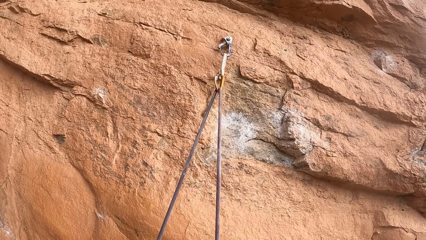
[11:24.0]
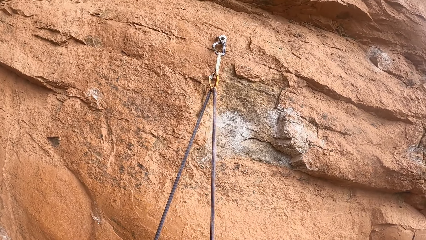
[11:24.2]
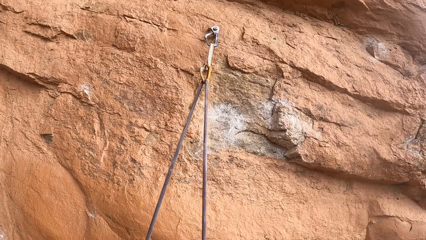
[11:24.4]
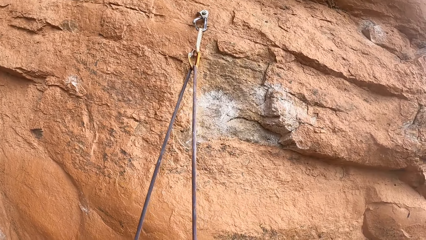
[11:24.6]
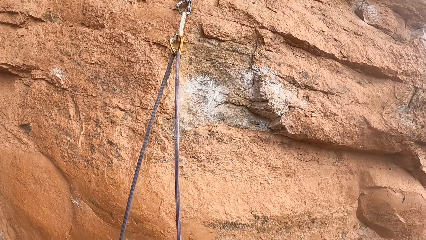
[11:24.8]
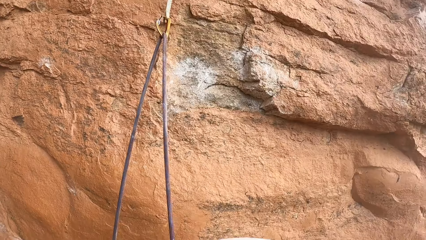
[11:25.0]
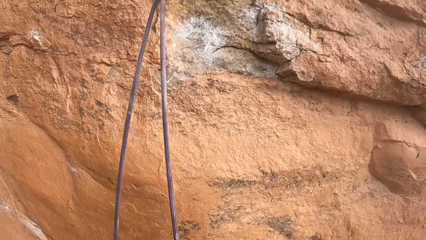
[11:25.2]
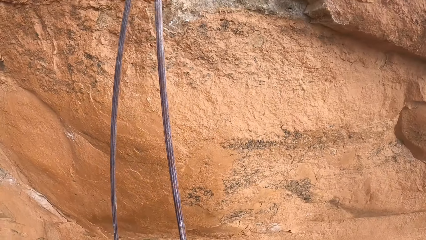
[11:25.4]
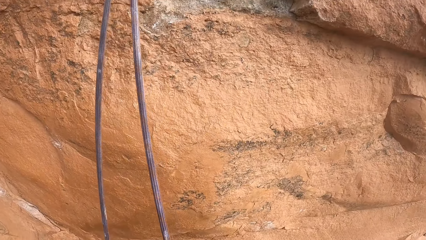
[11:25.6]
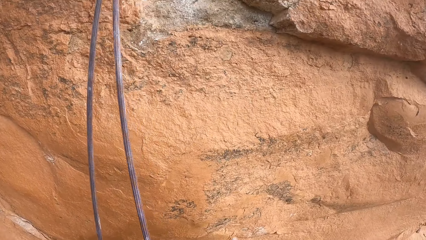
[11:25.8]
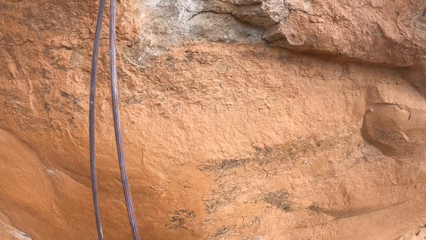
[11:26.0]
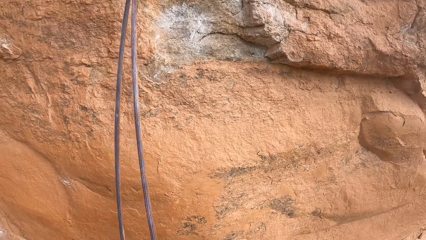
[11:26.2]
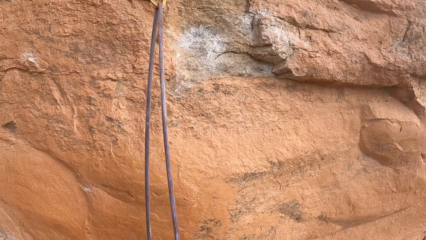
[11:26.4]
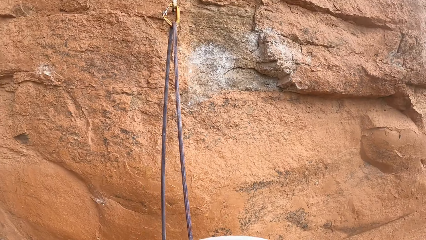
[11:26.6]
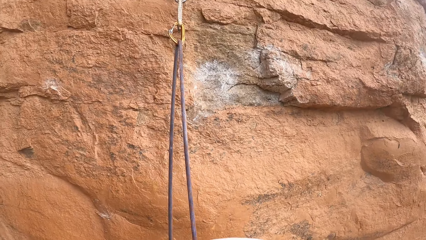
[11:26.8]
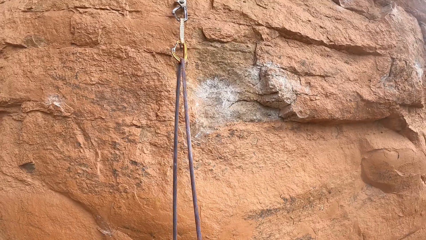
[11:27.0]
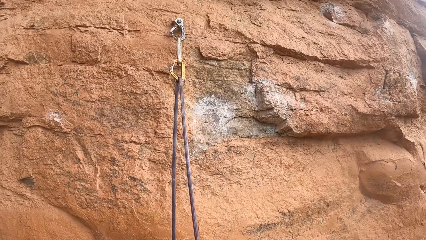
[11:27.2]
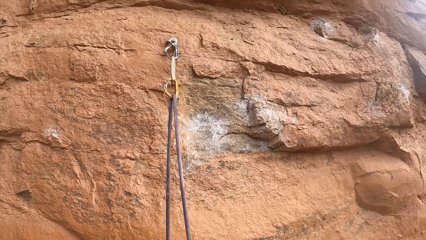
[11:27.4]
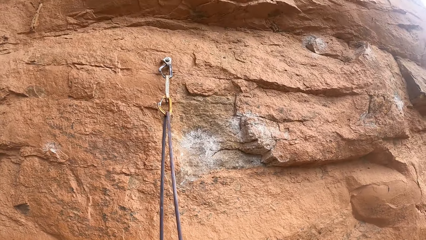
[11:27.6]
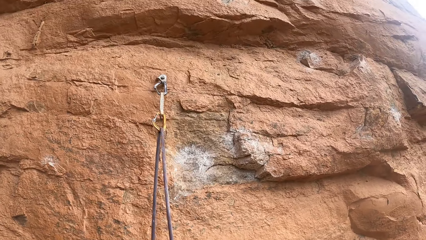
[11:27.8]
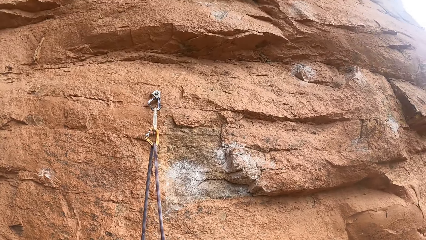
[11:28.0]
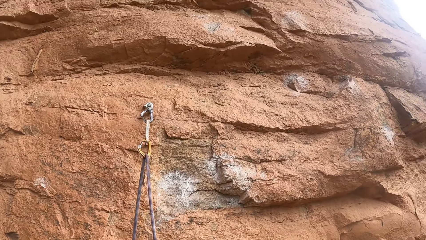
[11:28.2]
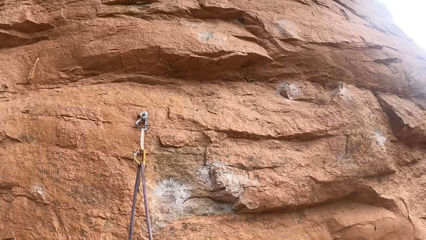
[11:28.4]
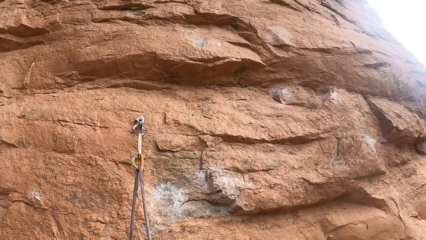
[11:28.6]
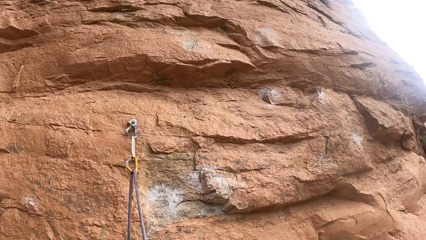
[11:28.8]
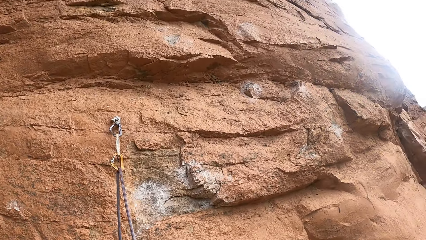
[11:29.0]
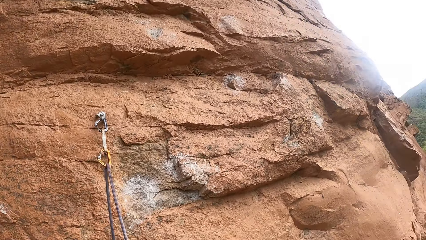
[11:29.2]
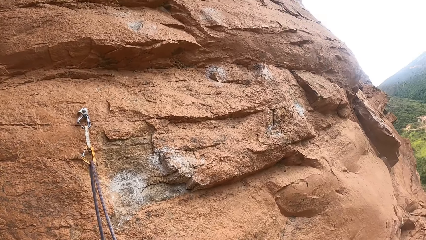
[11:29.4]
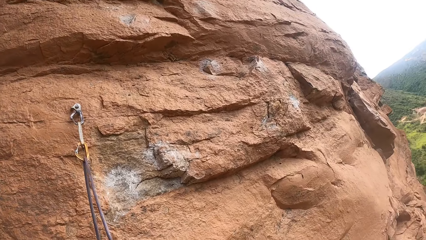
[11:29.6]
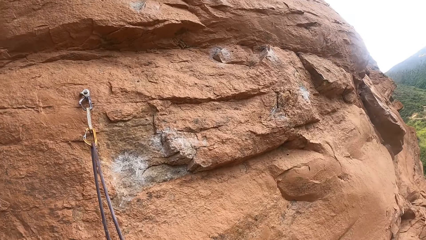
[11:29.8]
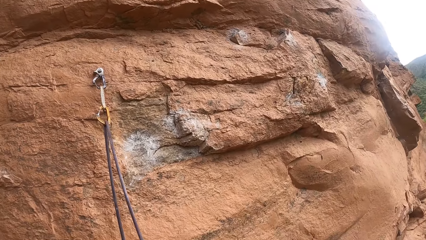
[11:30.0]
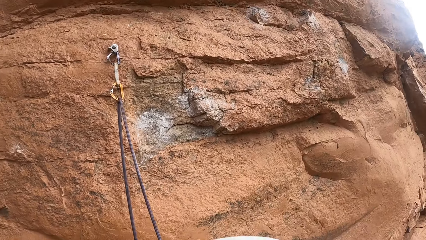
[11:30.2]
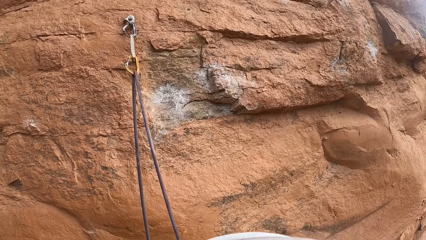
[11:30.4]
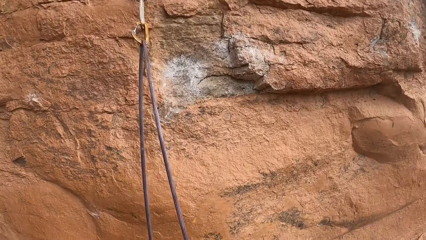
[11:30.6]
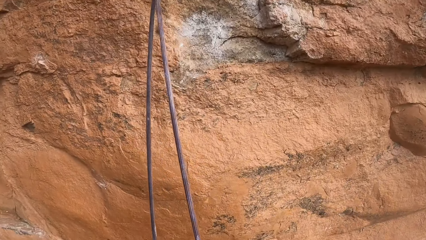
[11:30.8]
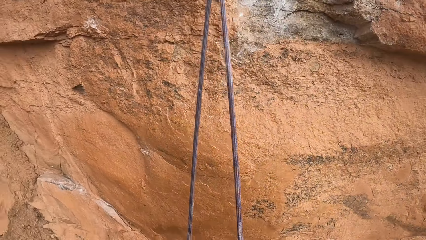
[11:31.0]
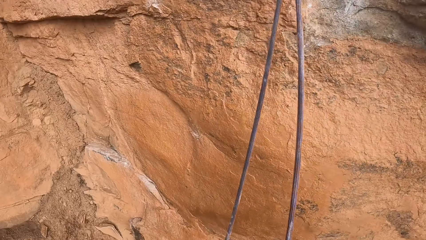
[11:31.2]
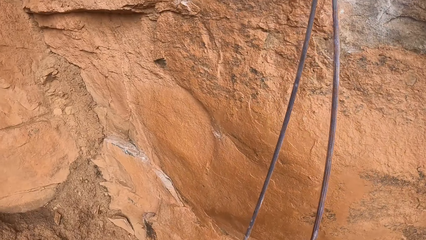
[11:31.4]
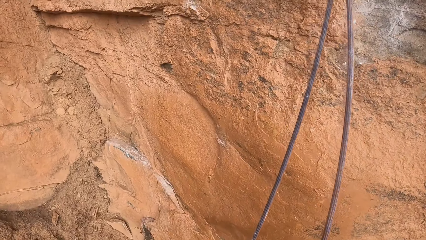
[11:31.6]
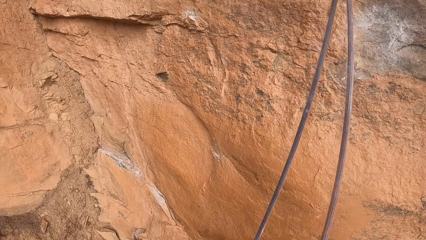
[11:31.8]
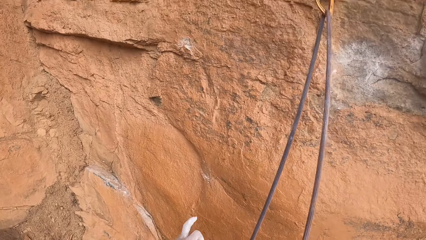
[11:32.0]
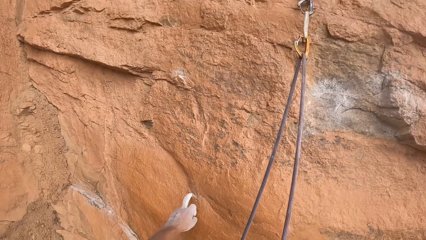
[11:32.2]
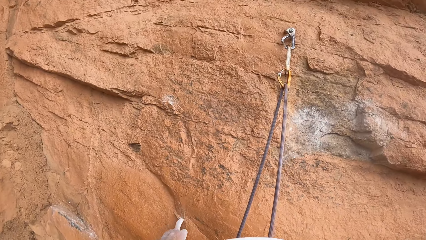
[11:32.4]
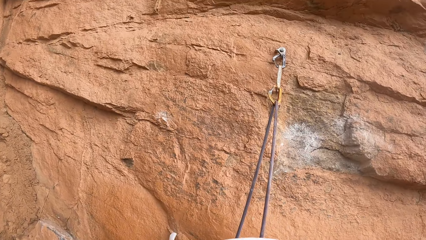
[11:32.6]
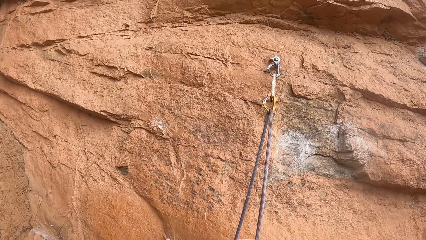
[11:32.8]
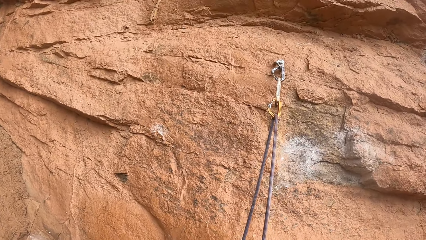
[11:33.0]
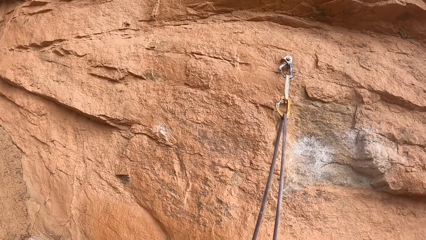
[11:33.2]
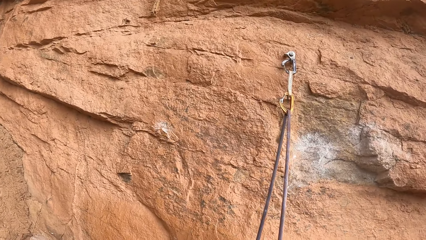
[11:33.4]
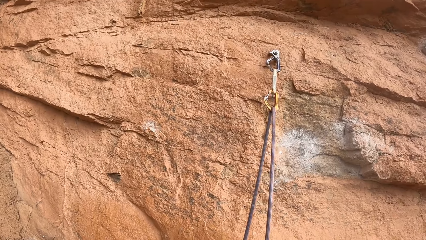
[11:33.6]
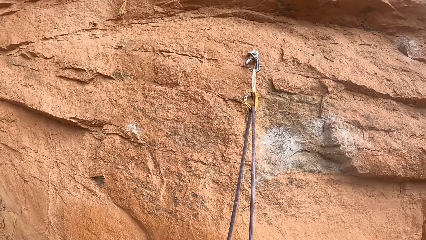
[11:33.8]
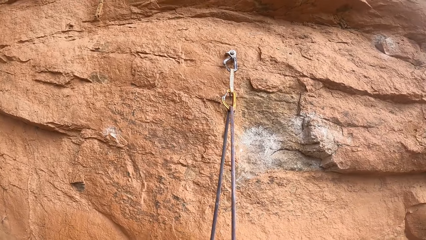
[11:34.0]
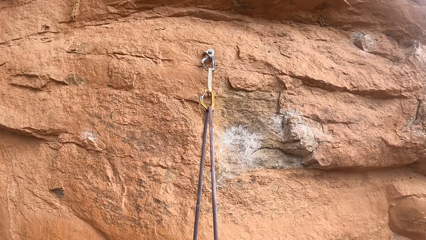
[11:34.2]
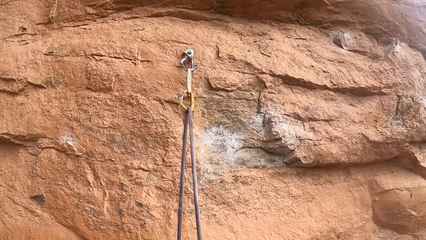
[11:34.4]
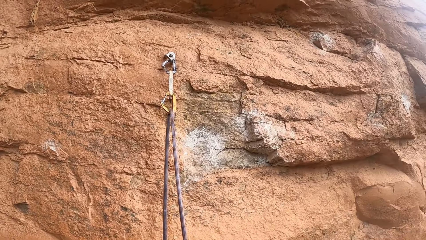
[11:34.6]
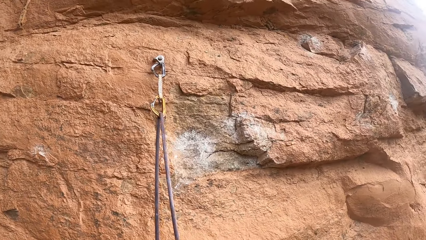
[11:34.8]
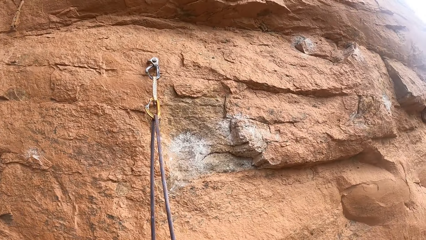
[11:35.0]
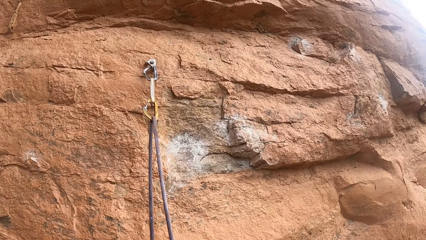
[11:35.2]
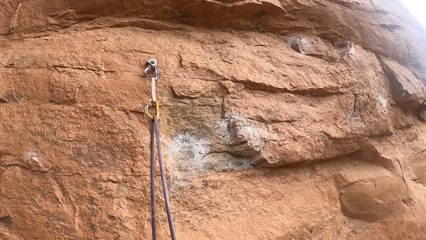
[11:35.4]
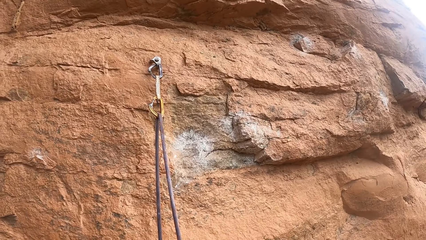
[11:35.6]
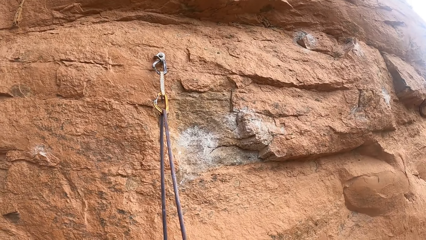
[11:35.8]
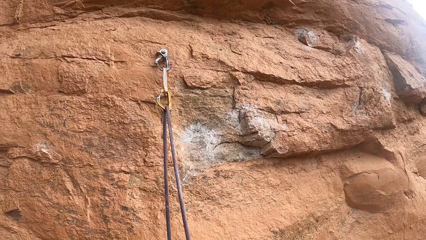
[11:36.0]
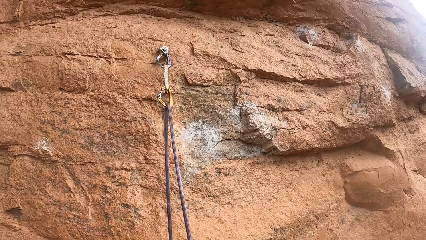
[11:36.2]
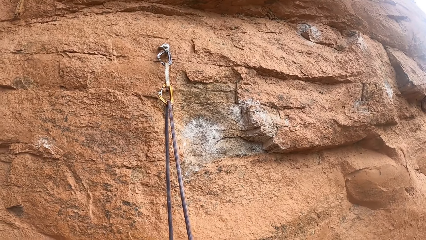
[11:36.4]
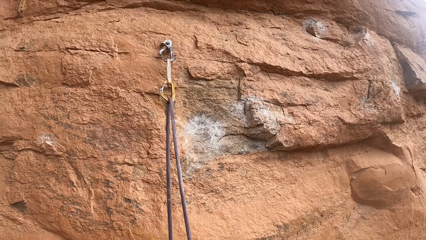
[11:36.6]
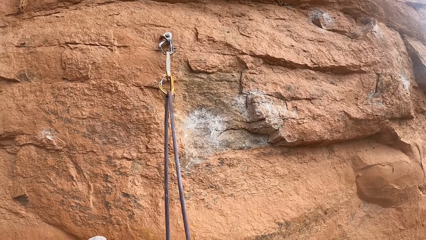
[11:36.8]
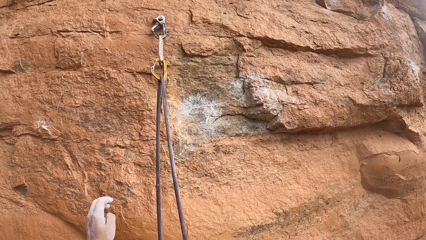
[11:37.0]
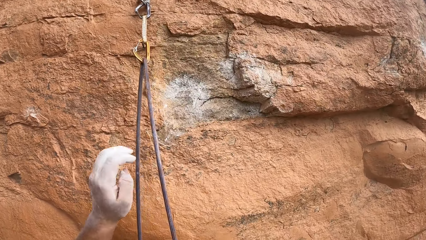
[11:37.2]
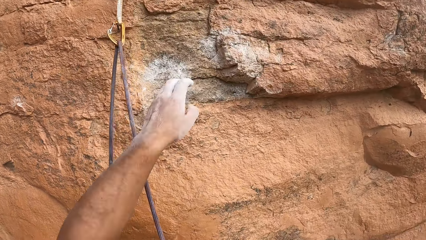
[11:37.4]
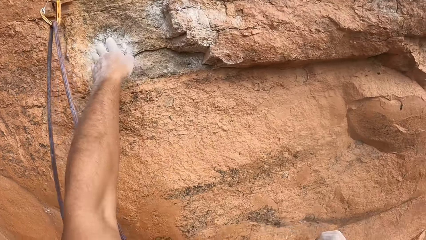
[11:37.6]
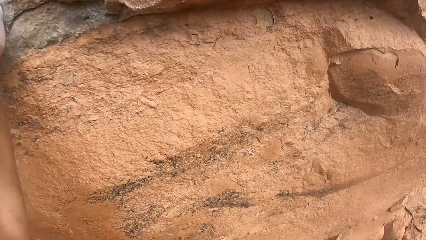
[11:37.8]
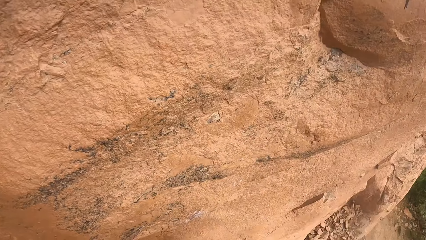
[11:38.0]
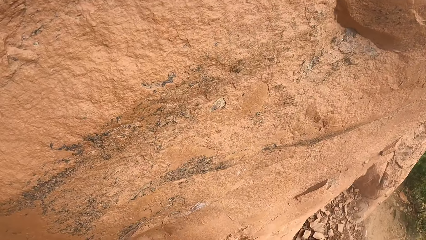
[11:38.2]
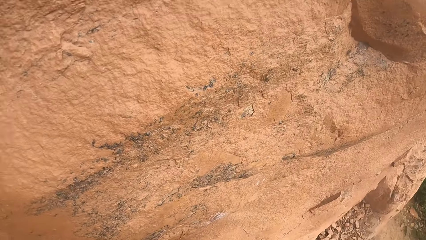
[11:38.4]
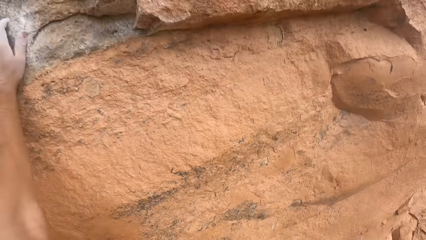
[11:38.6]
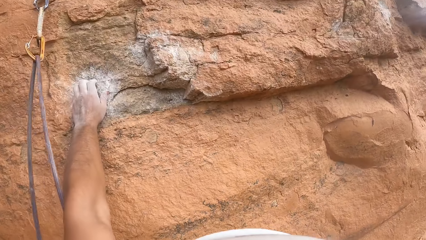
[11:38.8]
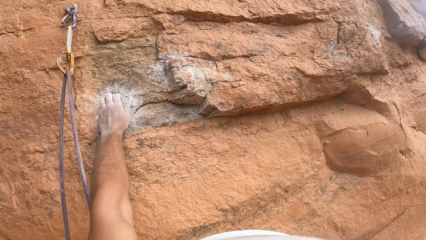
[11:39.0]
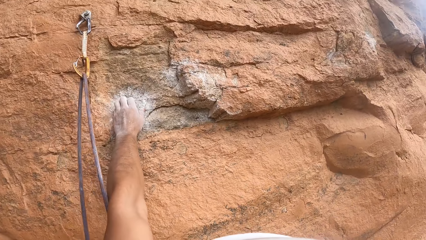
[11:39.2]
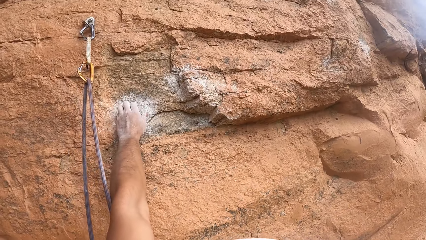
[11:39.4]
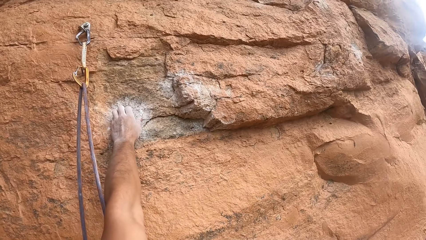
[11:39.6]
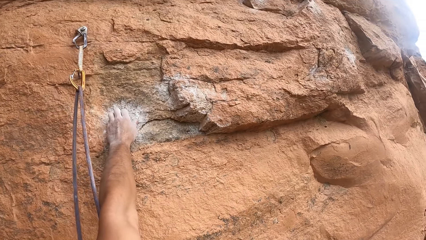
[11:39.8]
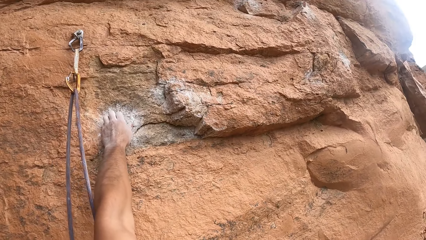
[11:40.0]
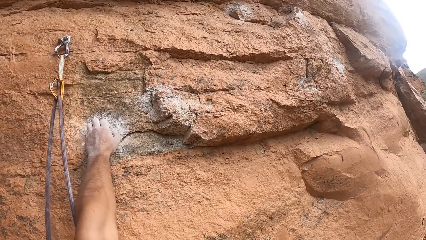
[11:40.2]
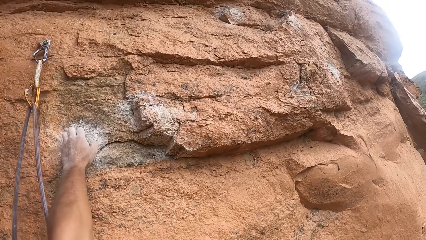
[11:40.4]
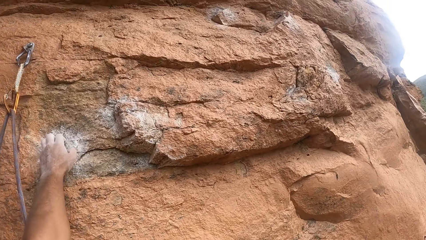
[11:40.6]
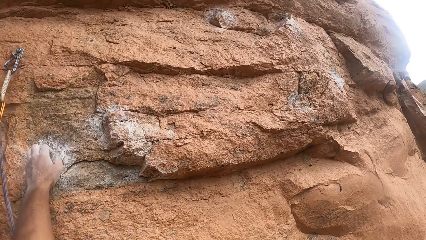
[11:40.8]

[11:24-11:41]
The camera wearer scrapes the rock with the left index finger. He looks at the rock. He places the left hand on the rock. He climbs the rock with his hand.
